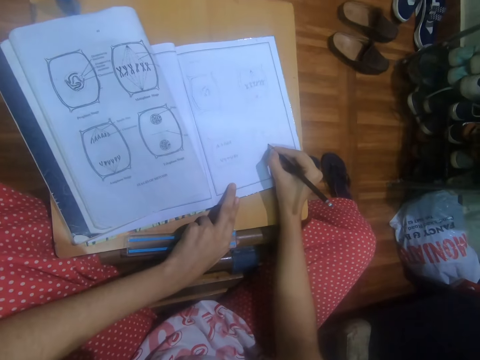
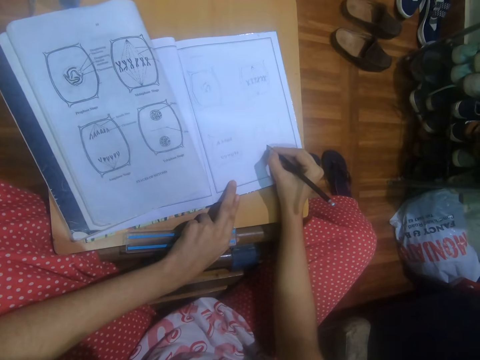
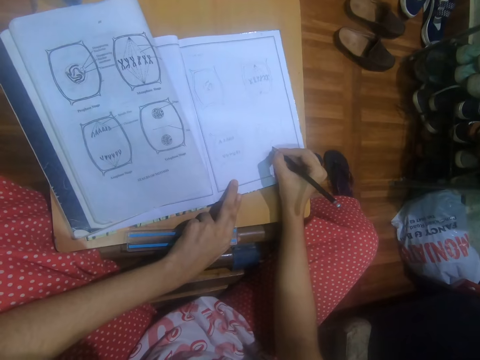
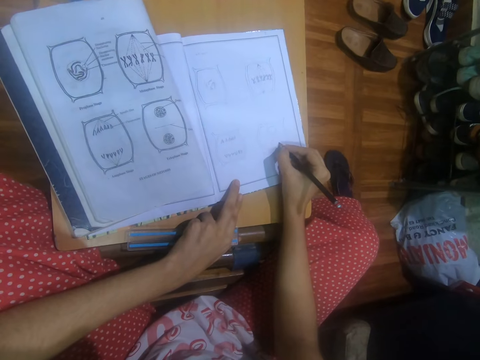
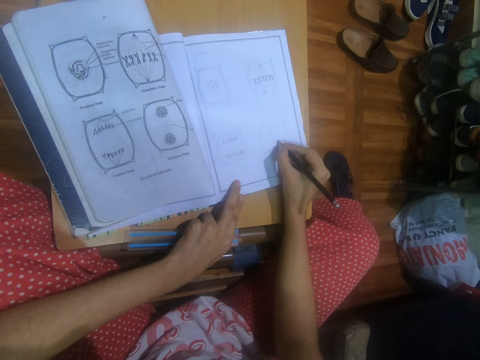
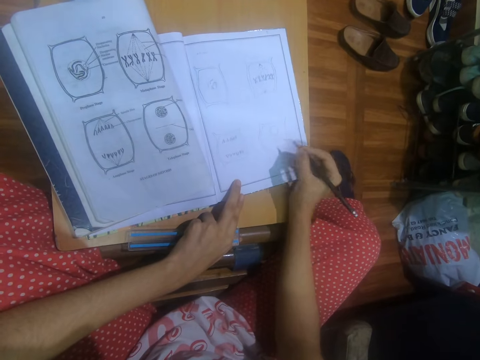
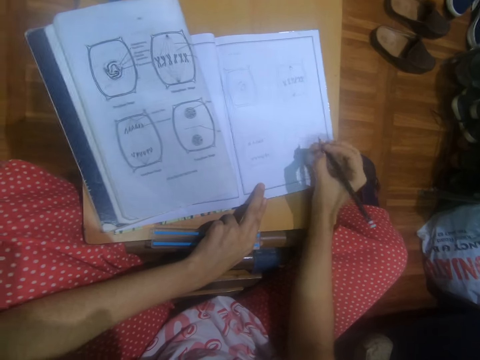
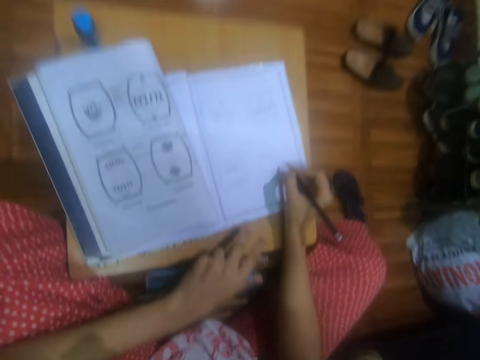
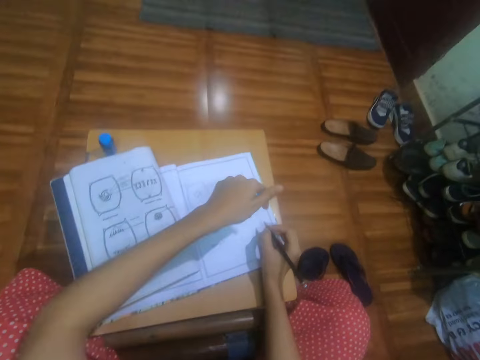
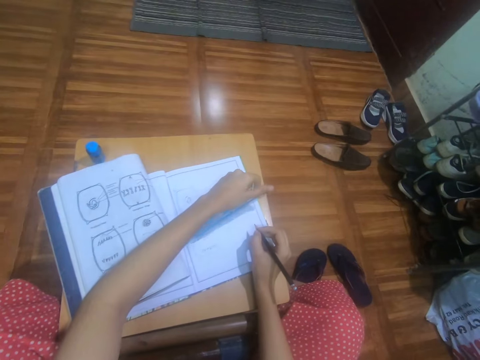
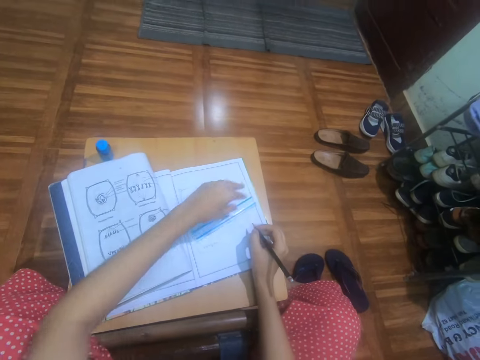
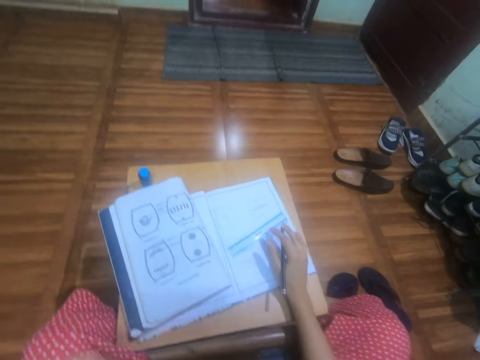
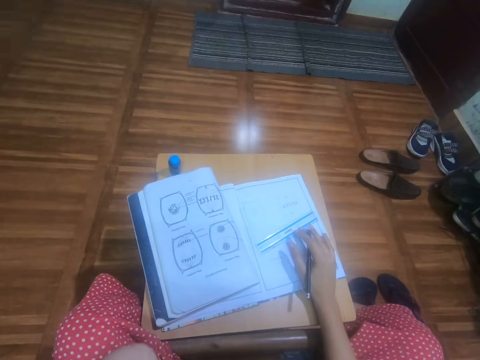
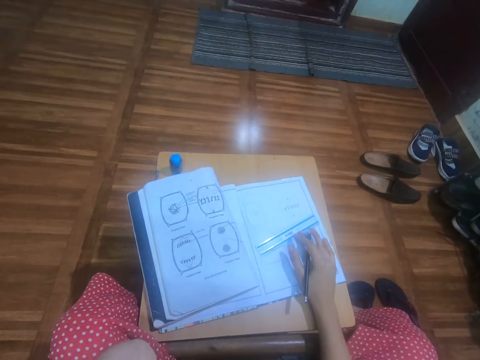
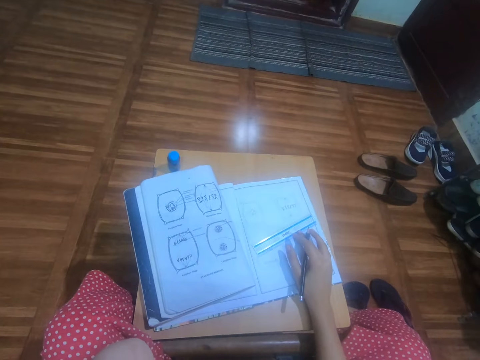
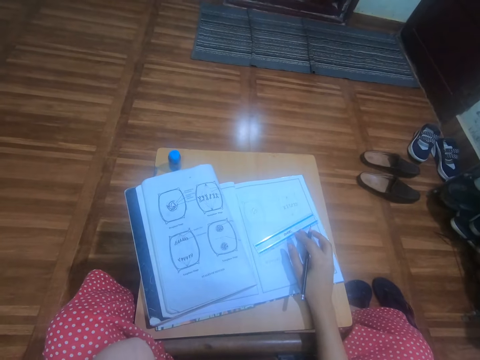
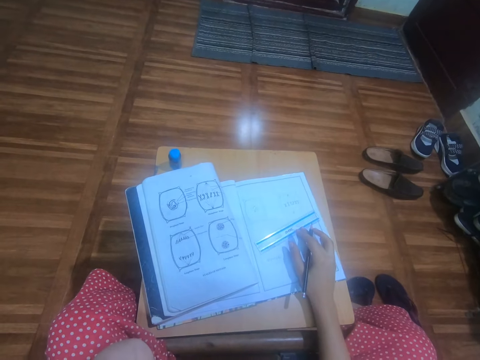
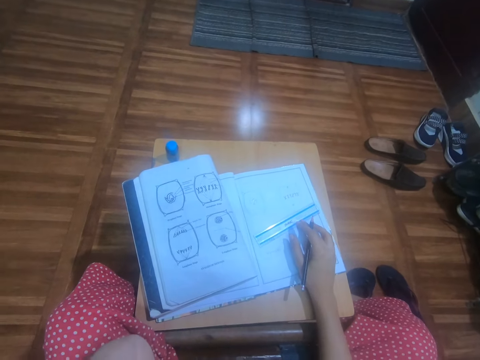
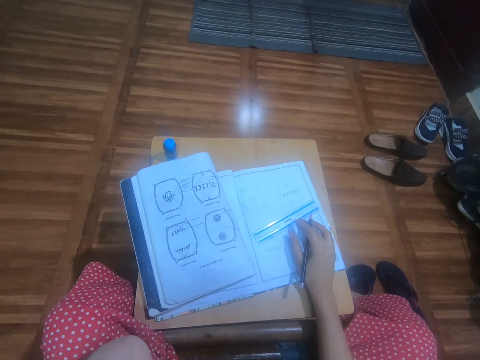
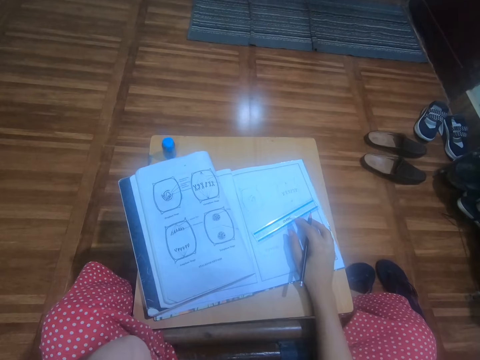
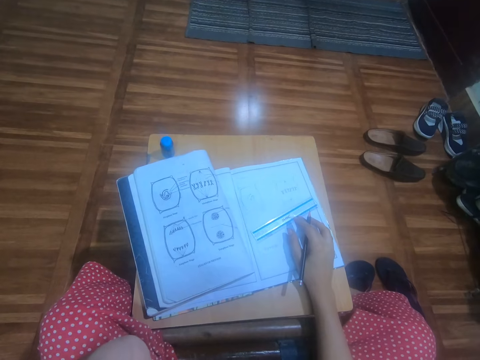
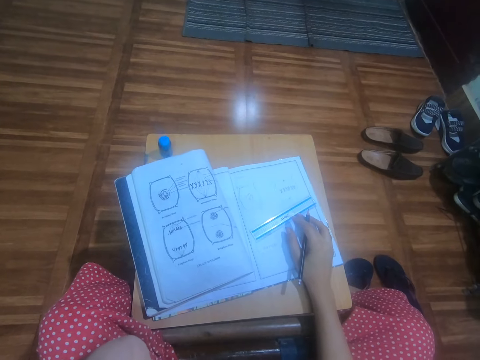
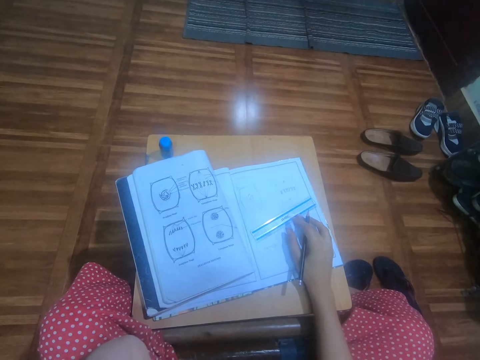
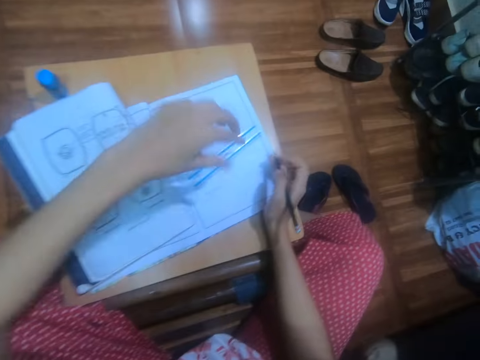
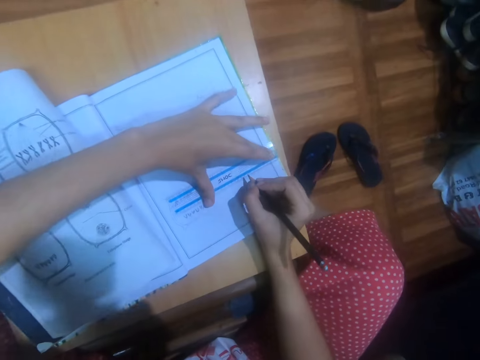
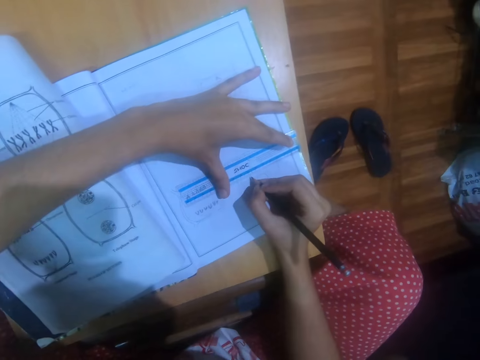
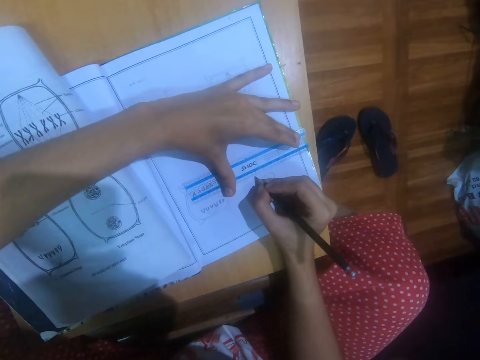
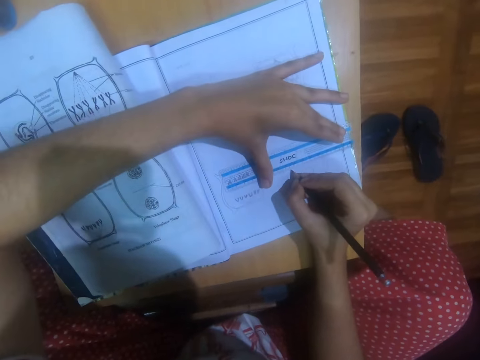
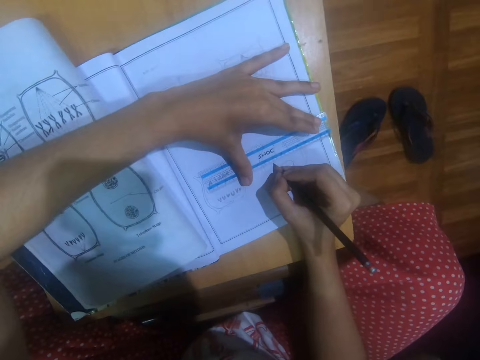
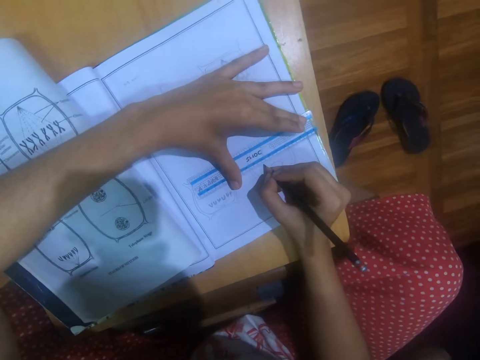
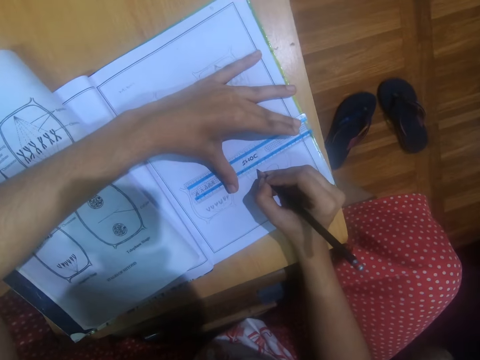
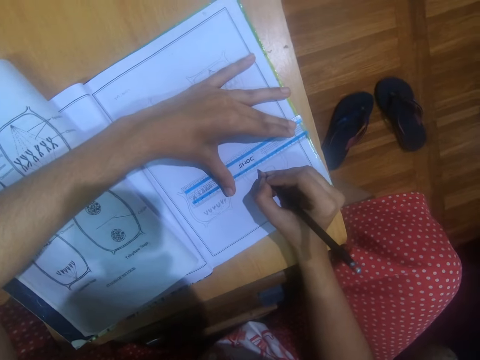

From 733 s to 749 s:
The camera wearer looks around. She places the ruler in her left hand on the book. She touches her face with her left hand. She raises a hand. She puts a hand on the book. She looks around. She adjusts the ruler on the book with her left hand. She holds on the ruler. She draws dotted lines on the book on the table with the pencil in her right hand and the ruler in her left hand.

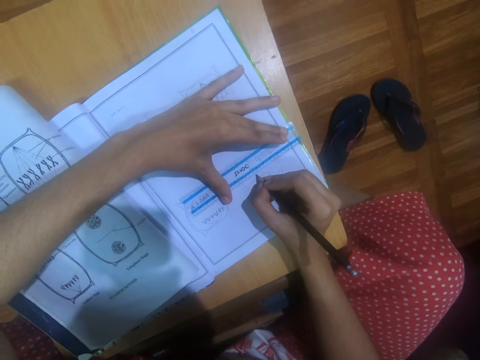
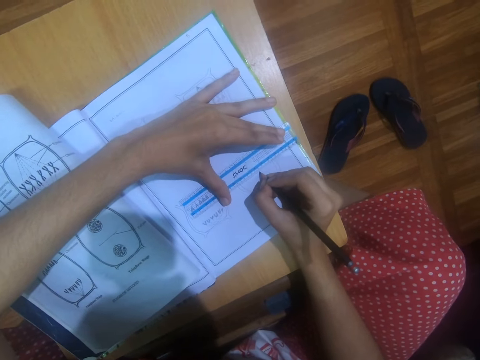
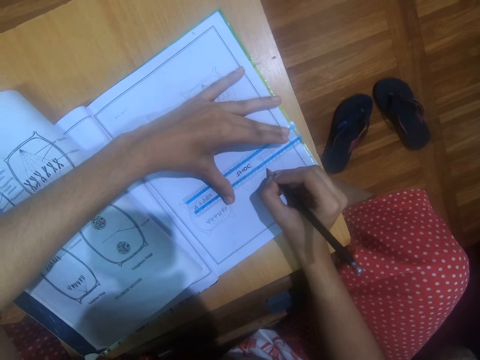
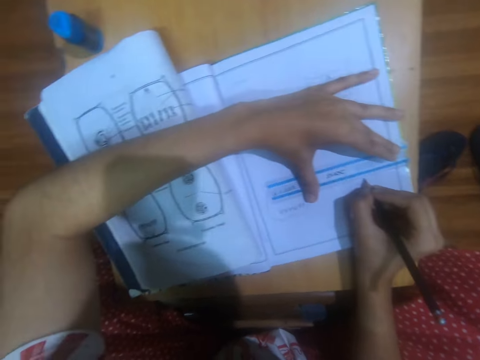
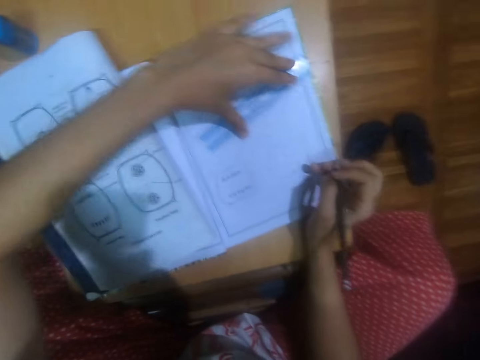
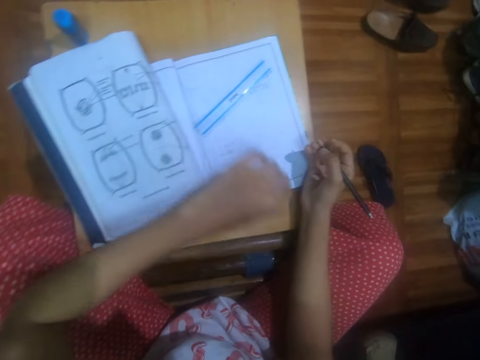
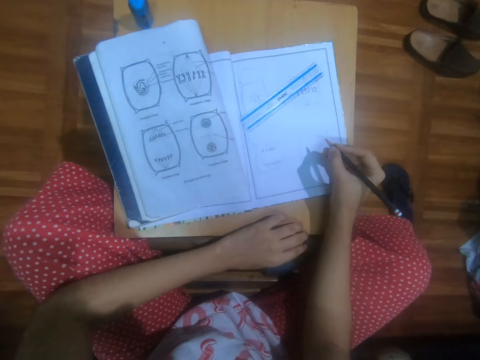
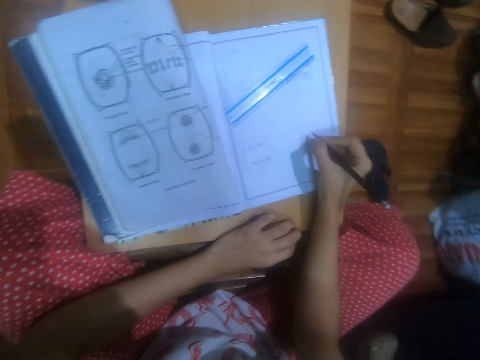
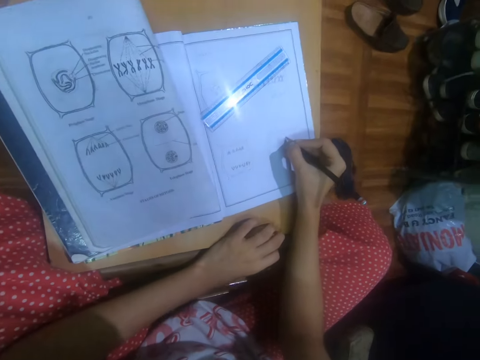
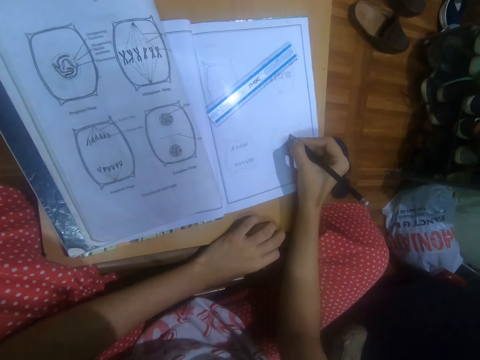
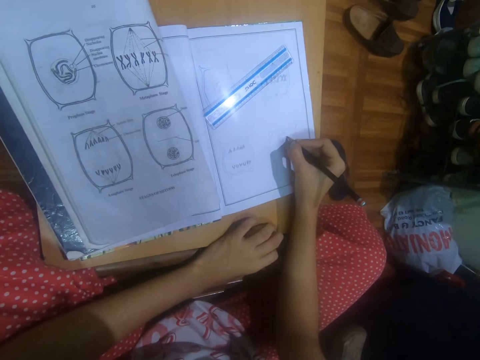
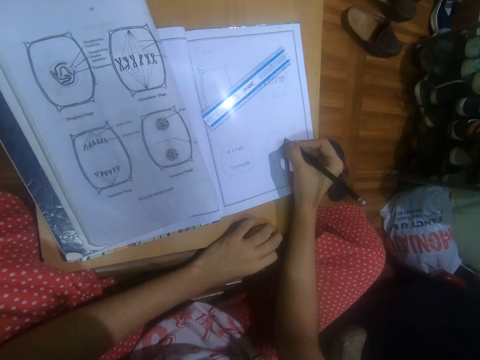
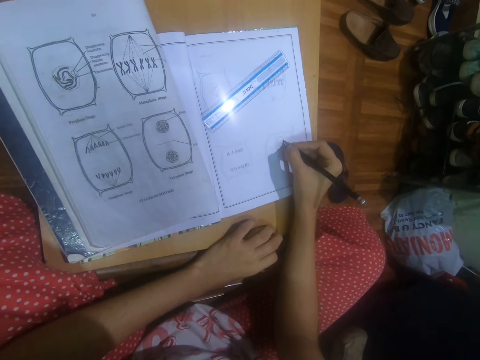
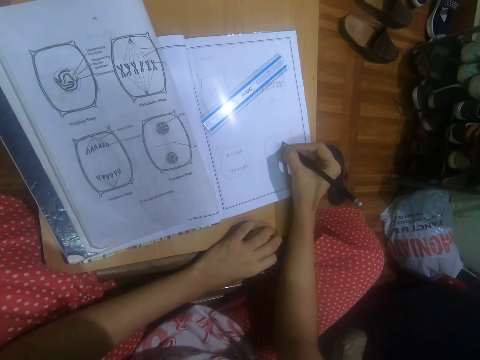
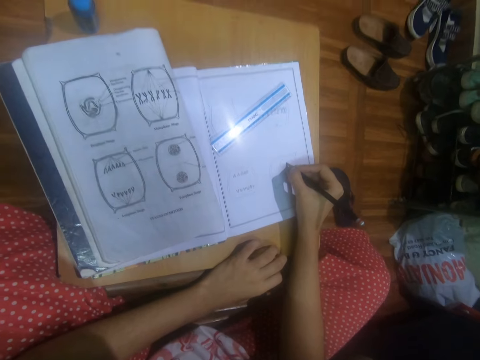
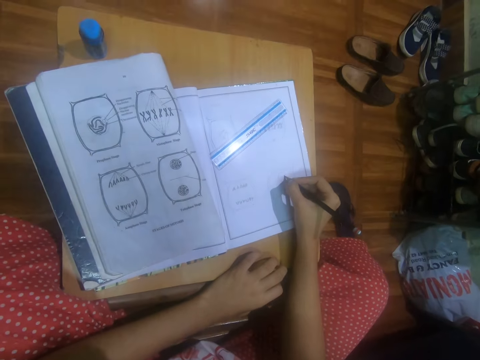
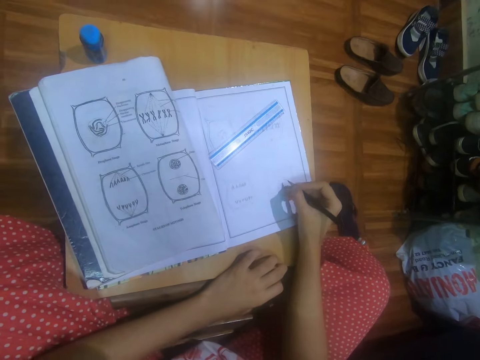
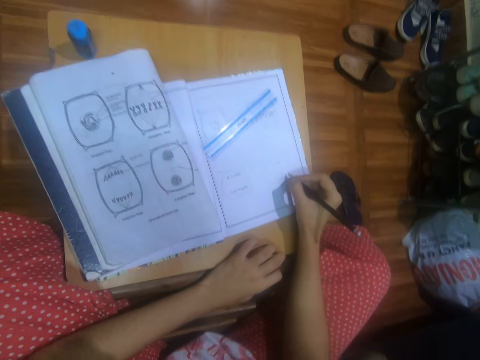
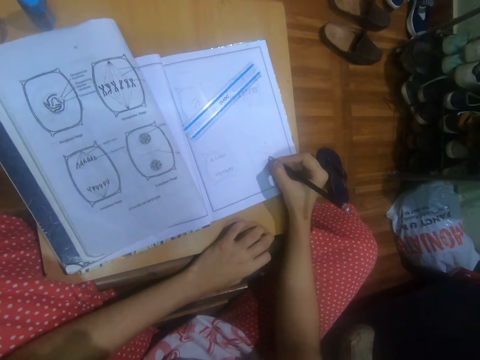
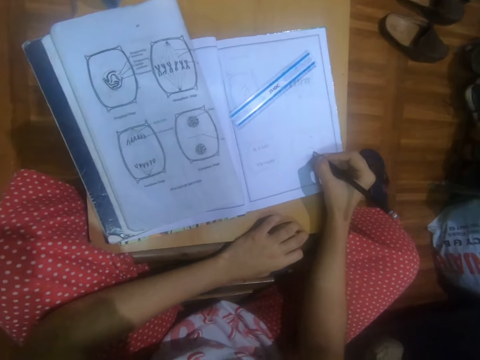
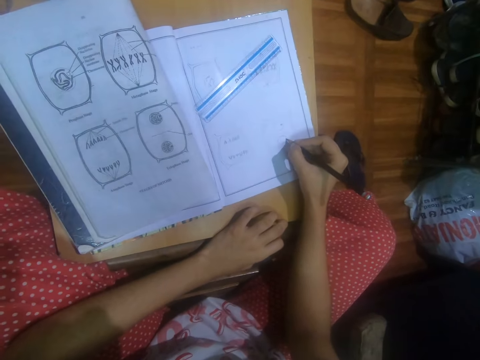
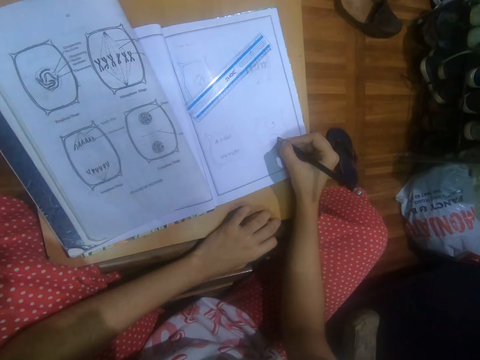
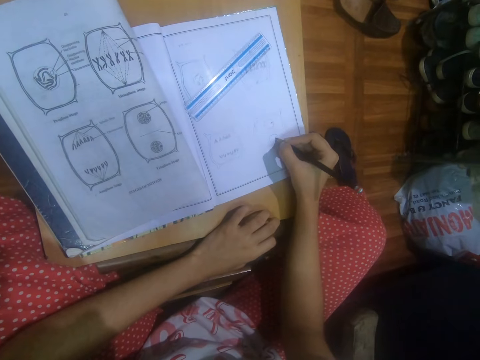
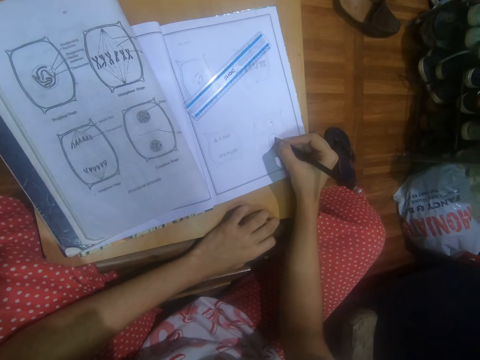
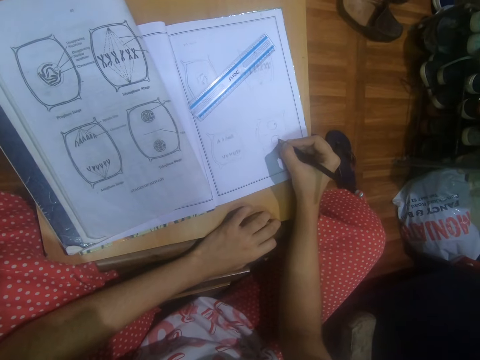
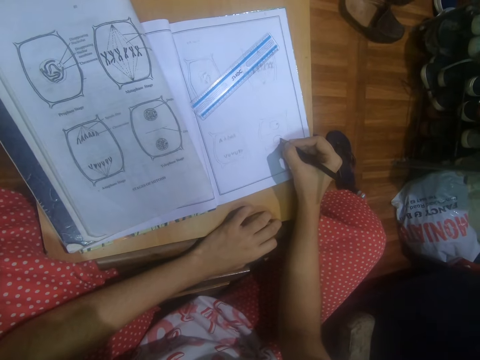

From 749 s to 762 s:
The camera wearer moves a ruler and releases the ruler. She places her left hand on the table. She holds on the book. She draws on the book with the pencil in her right hand.
